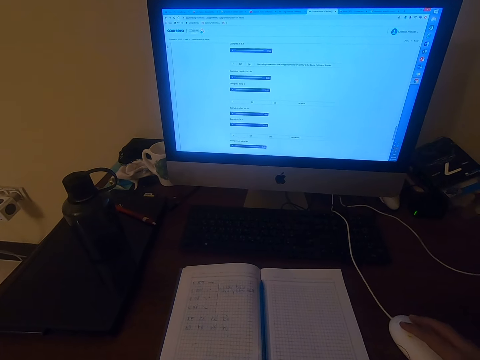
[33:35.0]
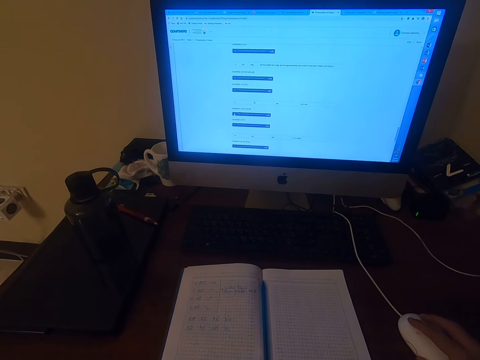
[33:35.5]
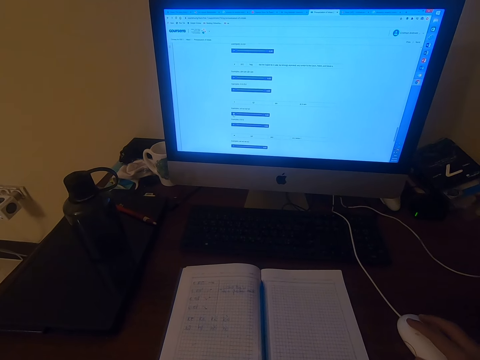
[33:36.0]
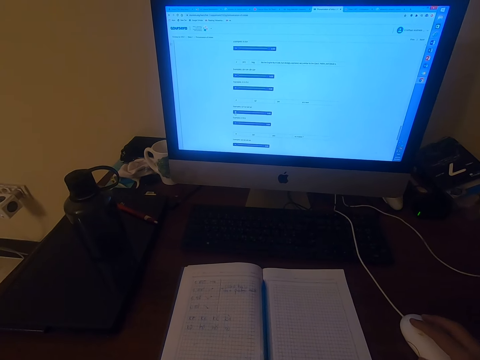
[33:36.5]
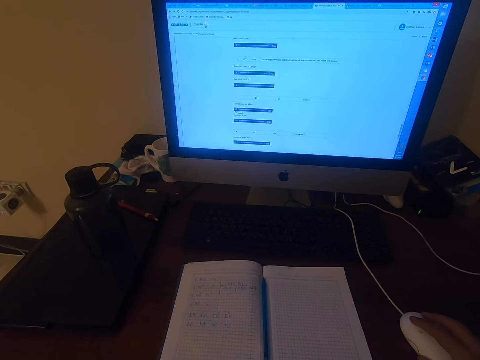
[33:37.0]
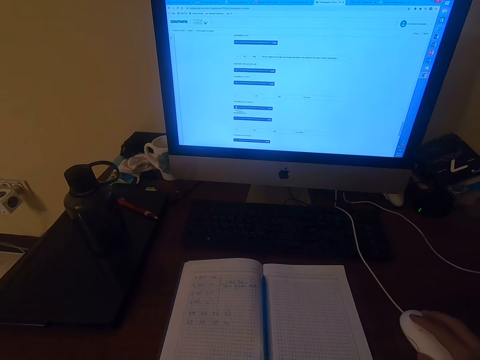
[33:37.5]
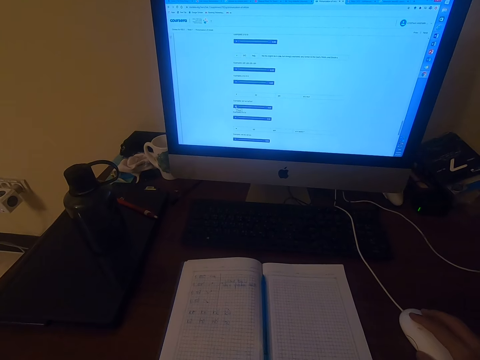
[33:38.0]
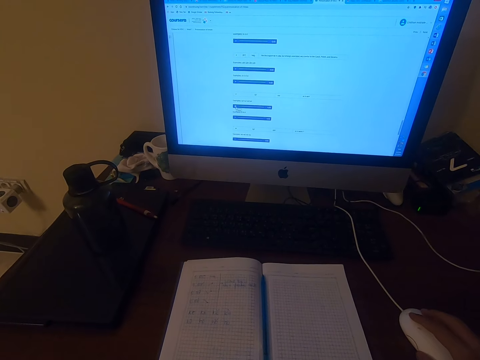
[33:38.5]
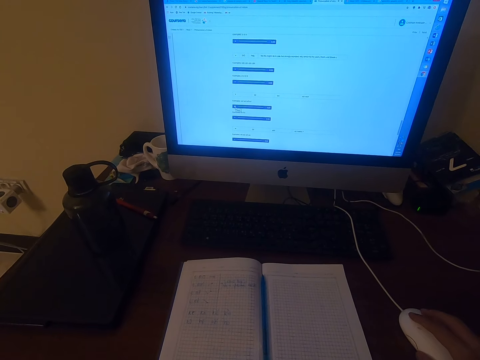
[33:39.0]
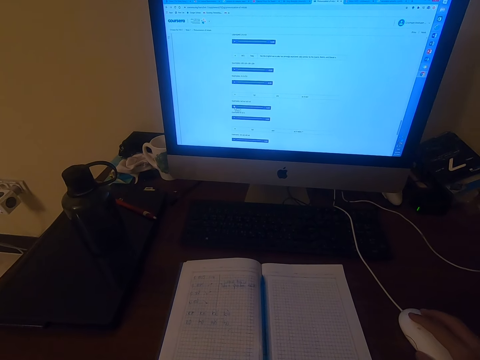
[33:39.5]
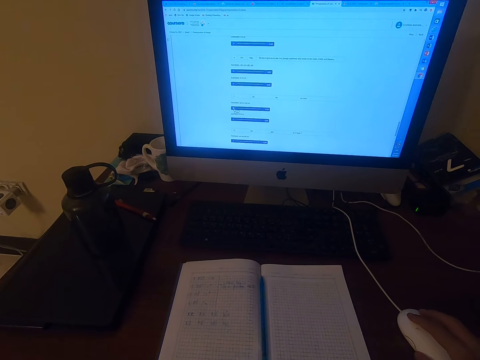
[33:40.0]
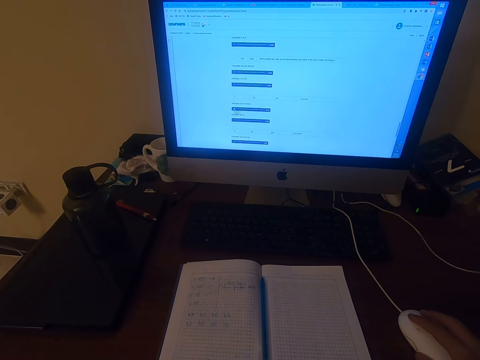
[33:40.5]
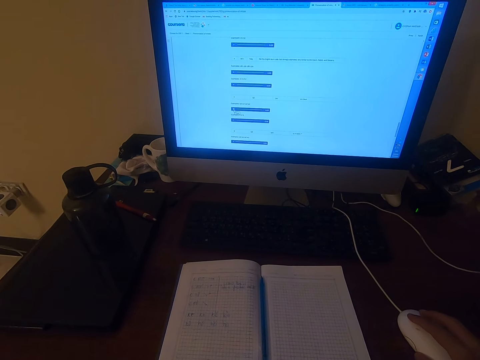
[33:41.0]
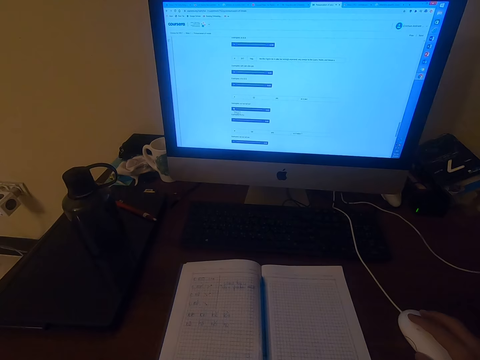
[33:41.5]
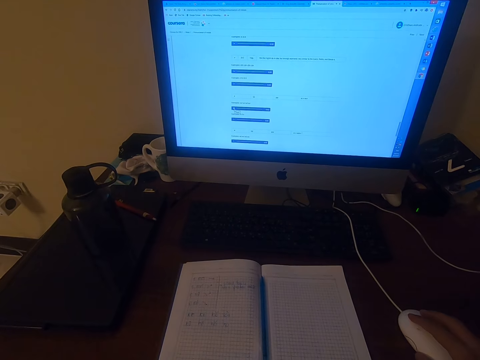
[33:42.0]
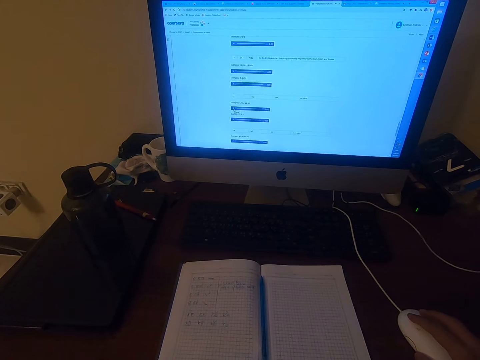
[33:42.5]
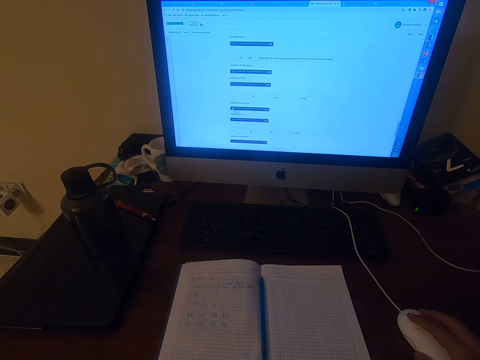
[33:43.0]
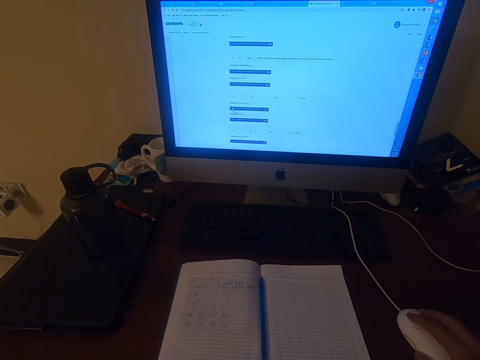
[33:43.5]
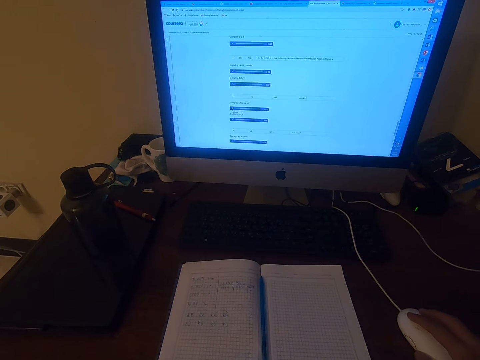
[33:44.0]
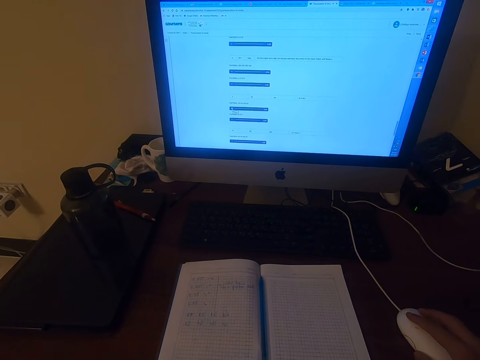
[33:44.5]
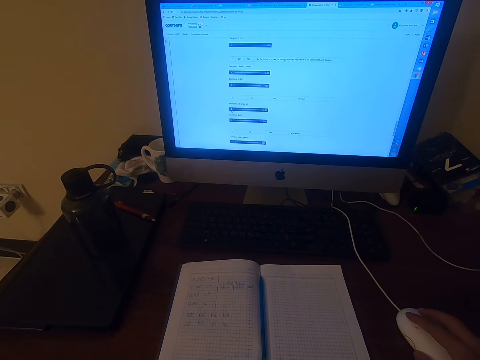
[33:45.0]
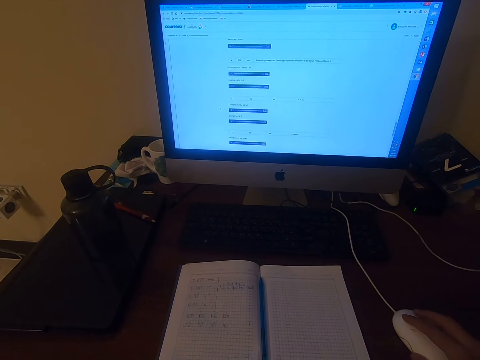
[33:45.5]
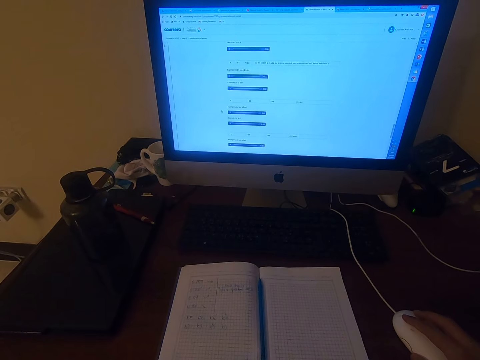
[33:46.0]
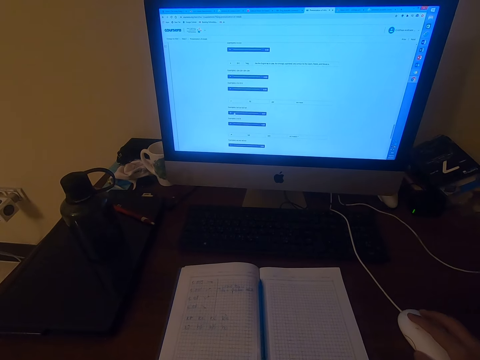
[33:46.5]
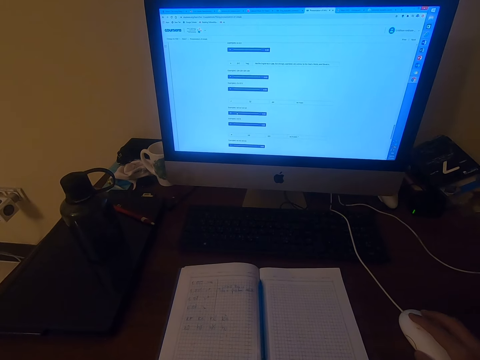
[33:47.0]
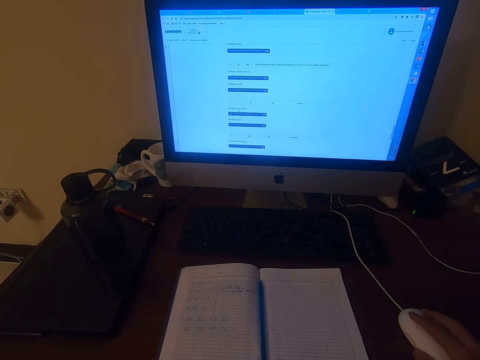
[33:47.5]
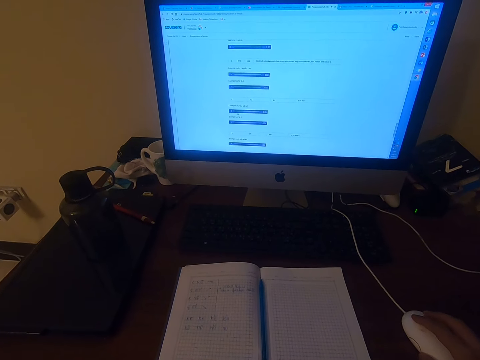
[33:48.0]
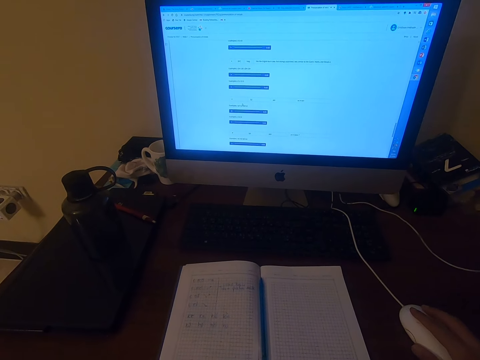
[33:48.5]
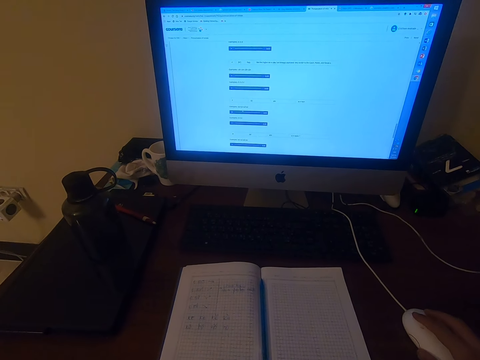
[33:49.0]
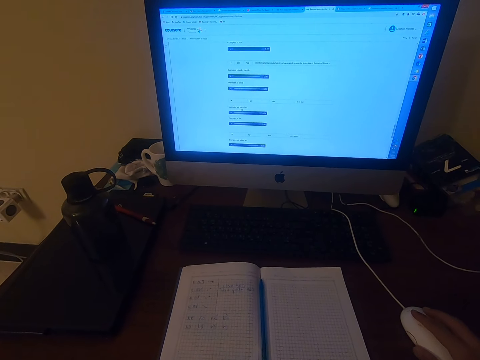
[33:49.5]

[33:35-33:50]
The camera wearer looks at a machine. They read on a computer.

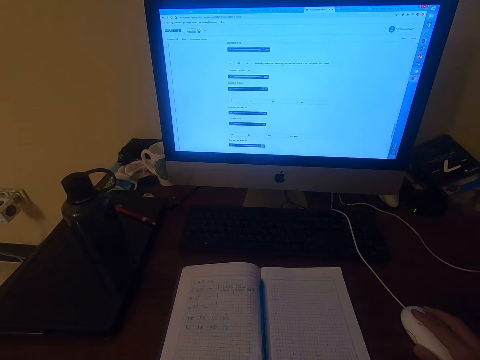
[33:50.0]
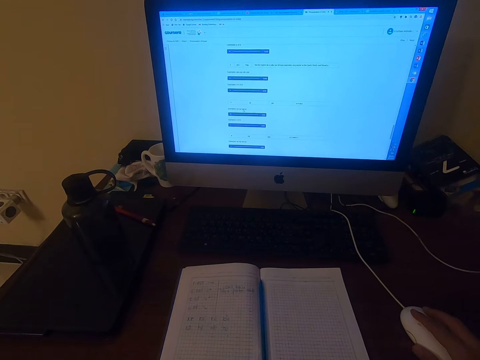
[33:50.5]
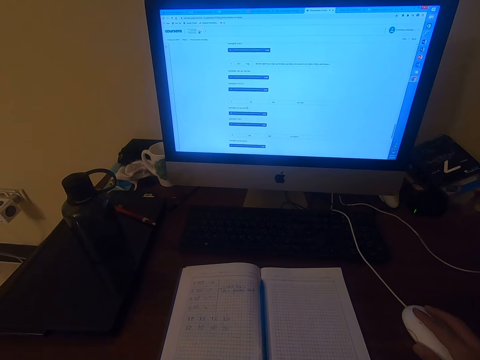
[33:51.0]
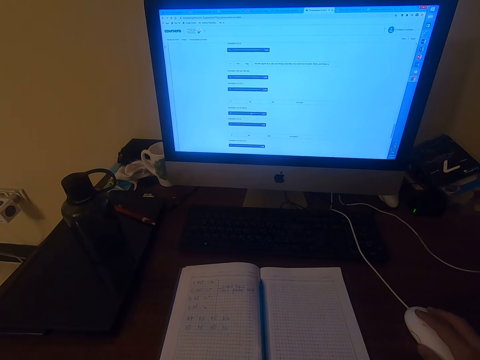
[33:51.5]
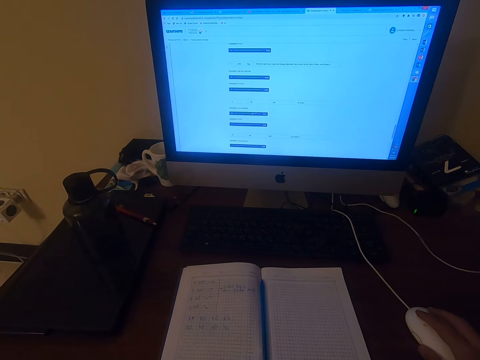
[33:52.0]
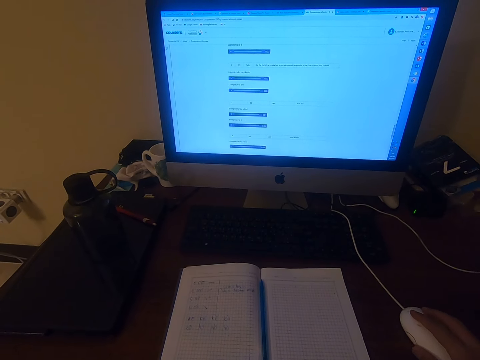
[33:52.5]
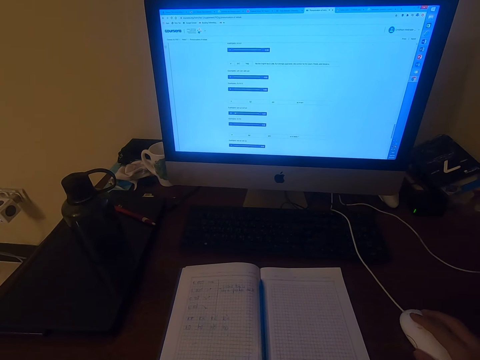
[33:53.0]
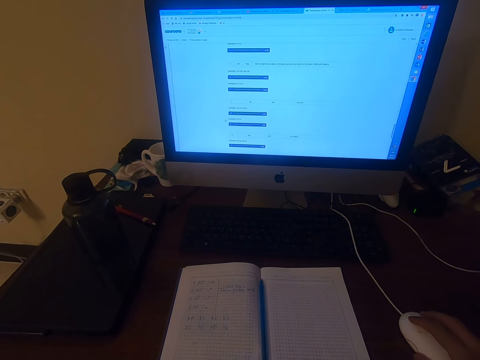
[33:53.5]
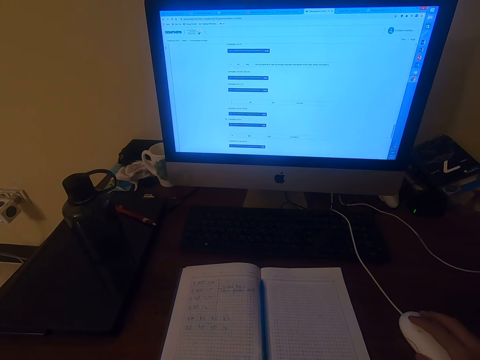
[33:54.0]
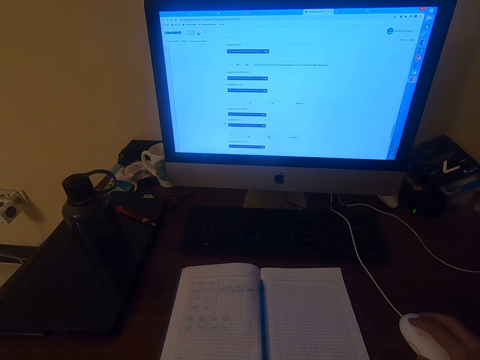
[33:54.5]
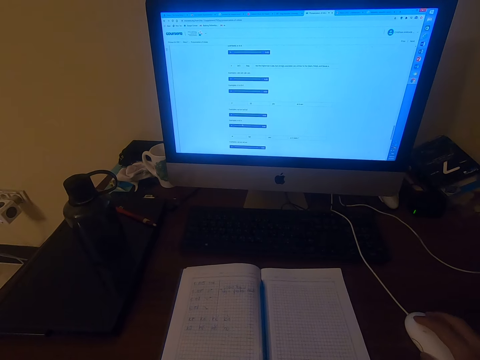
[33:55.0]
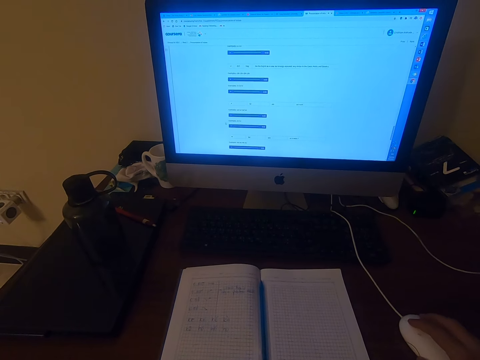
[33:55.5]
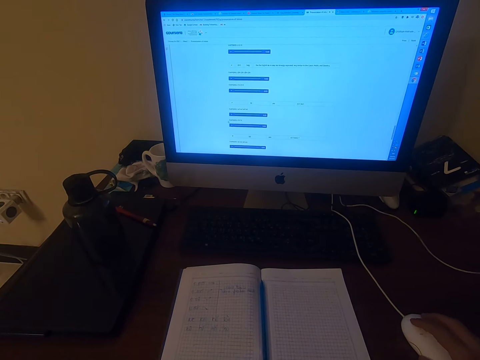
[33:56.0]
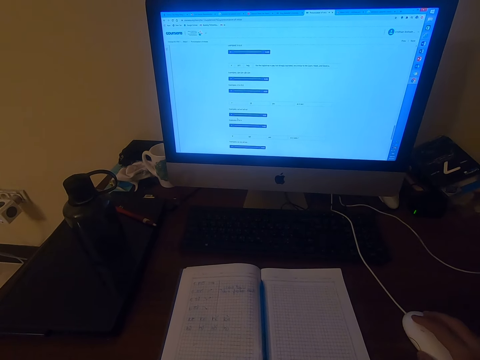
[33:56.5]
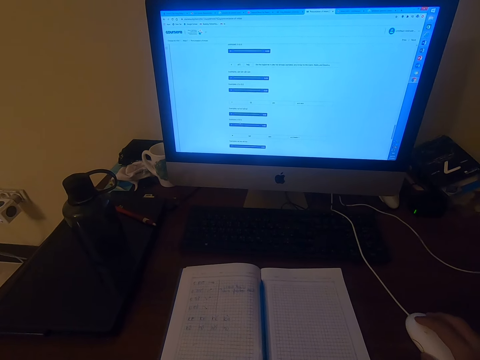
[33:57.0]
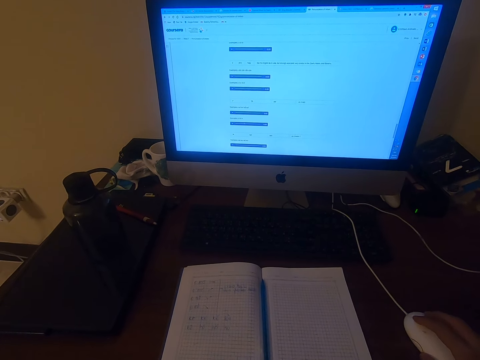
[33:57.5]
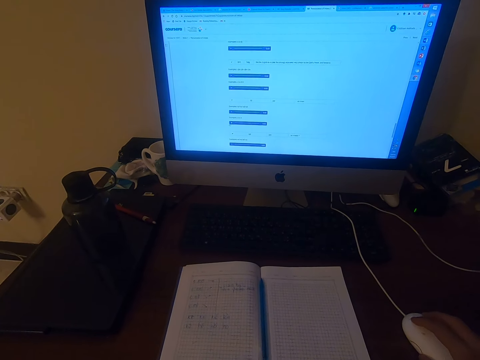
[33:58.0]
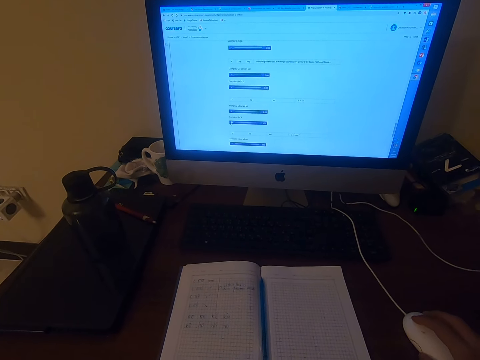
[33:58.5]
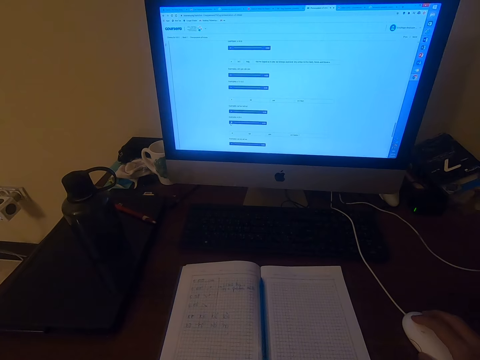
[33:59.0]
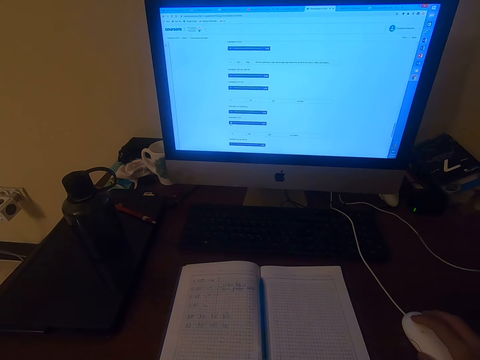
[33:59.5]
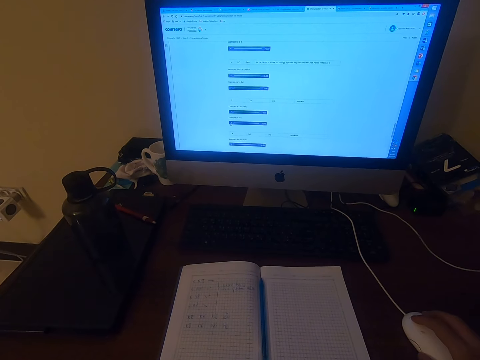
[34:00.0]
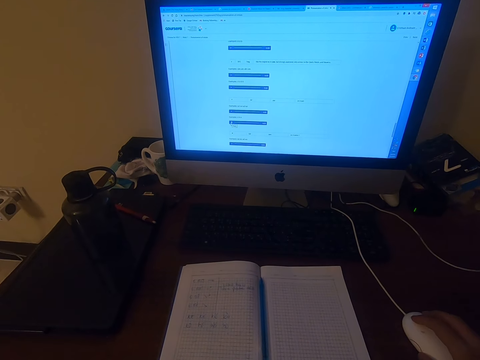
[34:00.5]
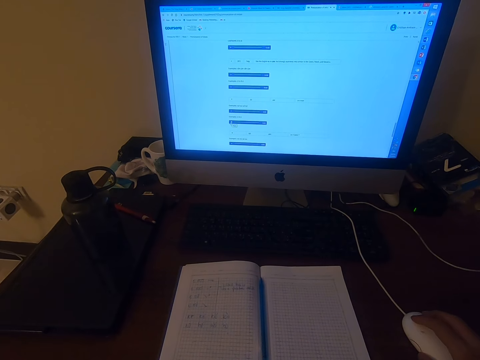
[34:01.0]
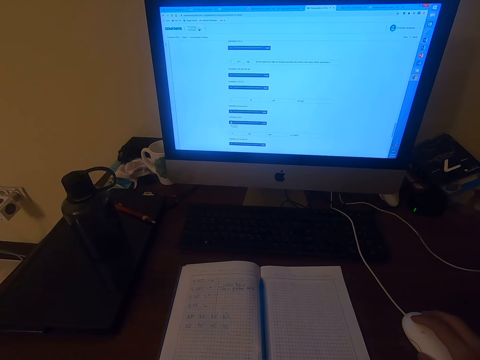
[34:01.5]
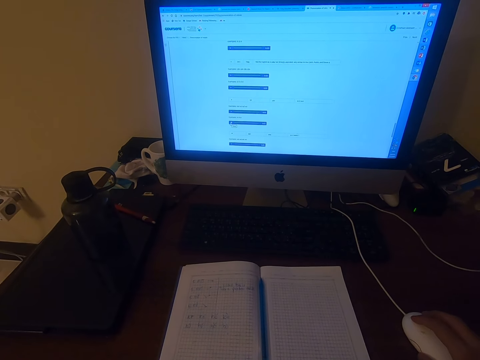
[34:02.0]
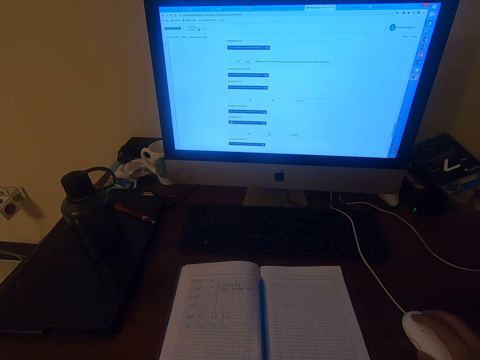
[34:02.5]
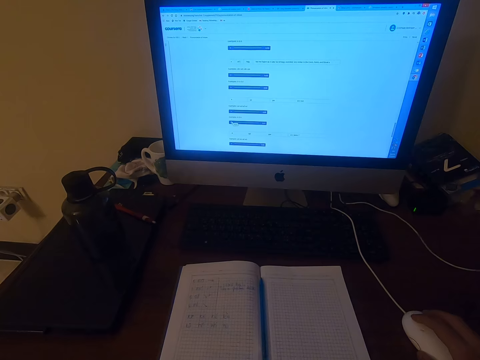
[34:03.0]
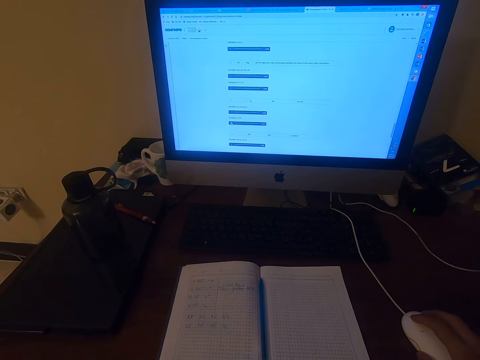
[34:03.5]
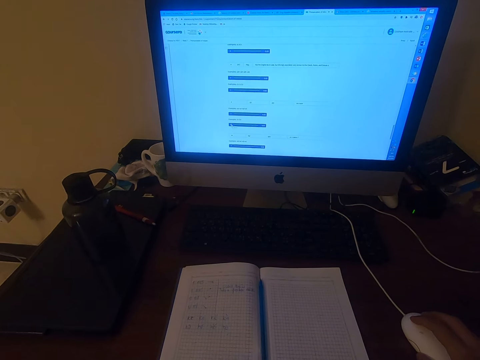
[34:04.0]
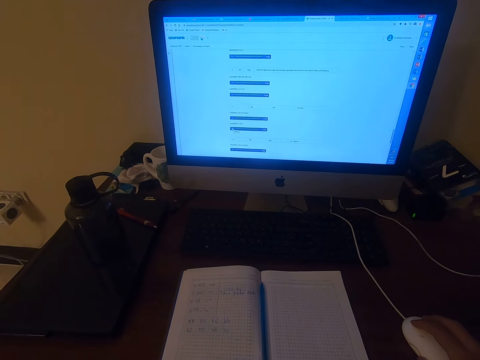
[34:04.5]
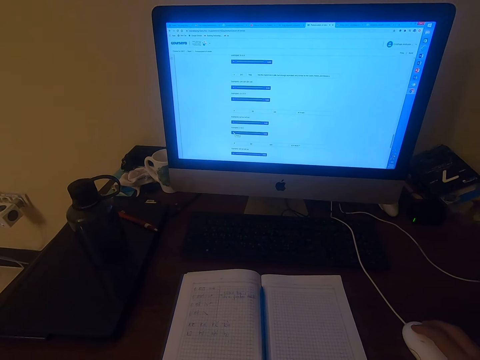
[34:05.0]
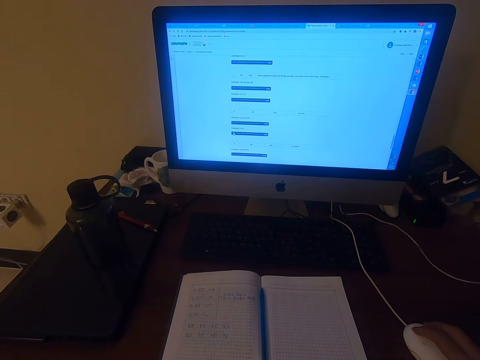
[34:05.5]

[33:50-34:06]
The camera wearer operates a computer.
